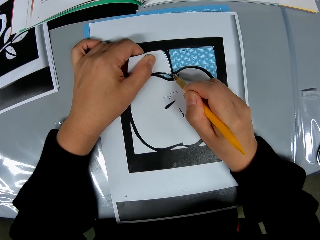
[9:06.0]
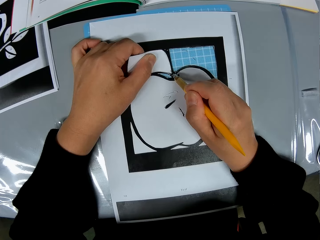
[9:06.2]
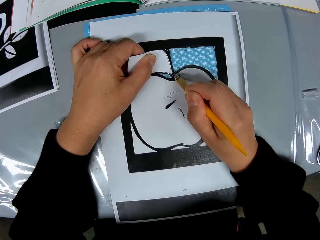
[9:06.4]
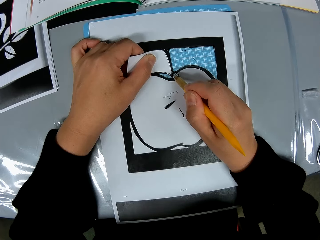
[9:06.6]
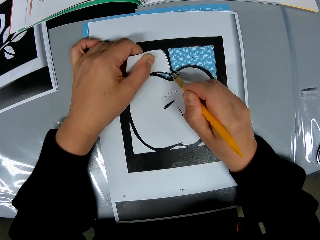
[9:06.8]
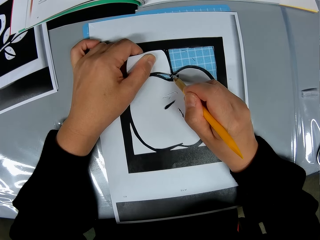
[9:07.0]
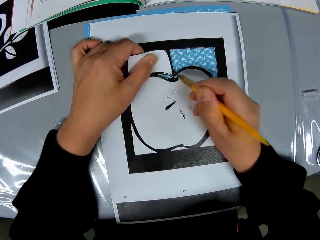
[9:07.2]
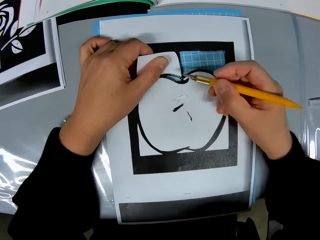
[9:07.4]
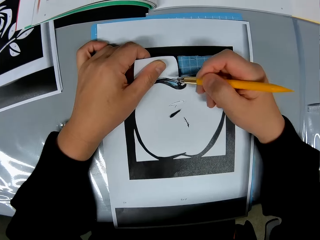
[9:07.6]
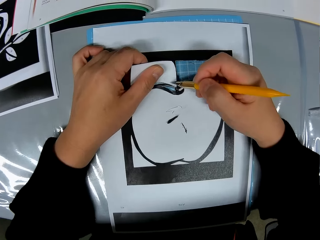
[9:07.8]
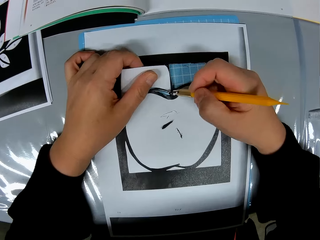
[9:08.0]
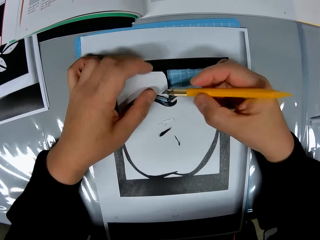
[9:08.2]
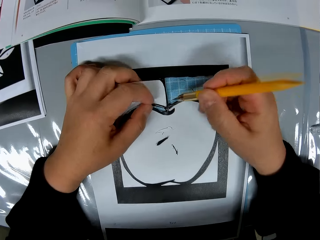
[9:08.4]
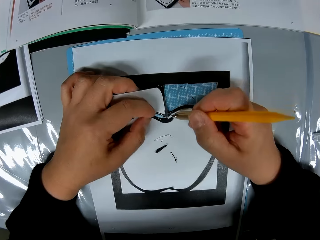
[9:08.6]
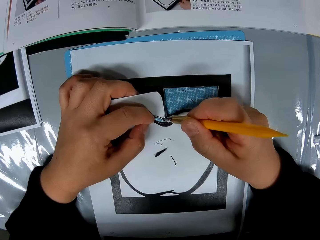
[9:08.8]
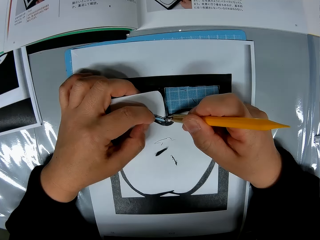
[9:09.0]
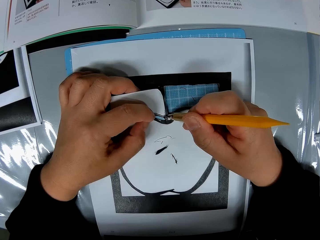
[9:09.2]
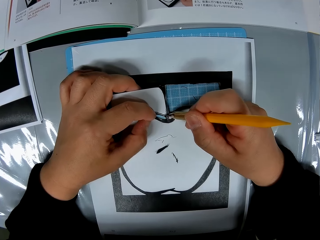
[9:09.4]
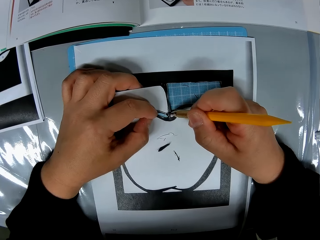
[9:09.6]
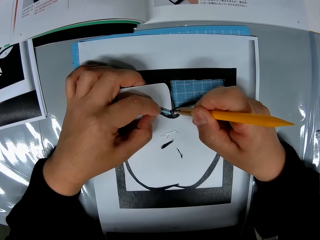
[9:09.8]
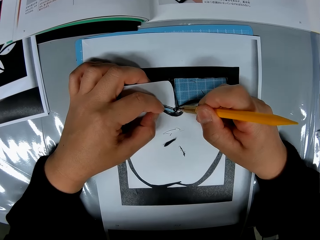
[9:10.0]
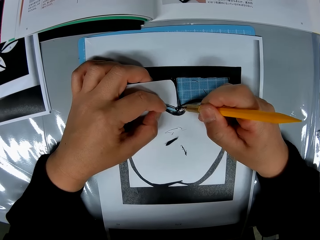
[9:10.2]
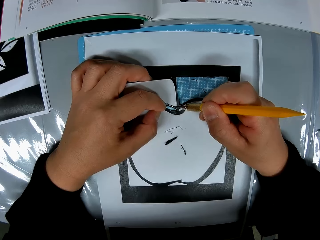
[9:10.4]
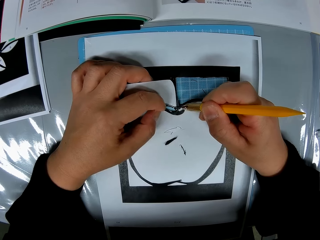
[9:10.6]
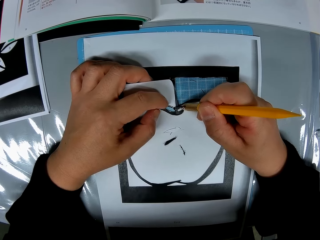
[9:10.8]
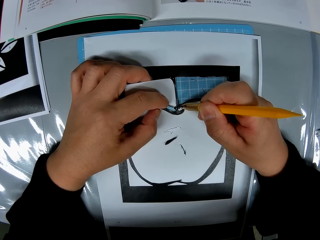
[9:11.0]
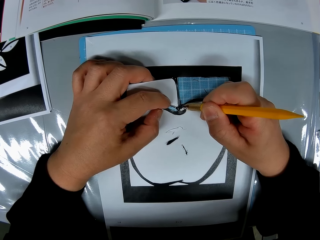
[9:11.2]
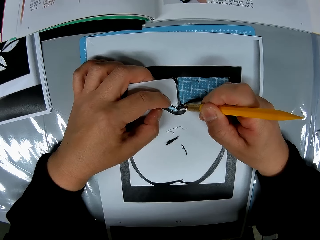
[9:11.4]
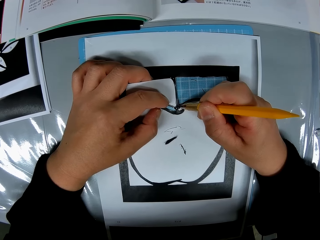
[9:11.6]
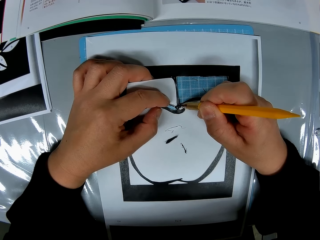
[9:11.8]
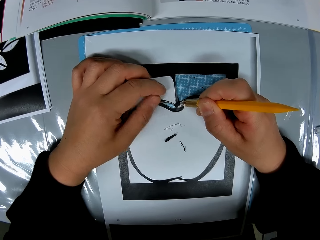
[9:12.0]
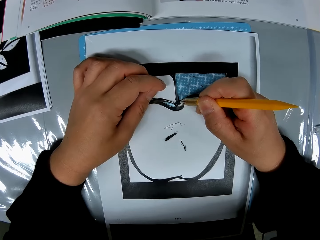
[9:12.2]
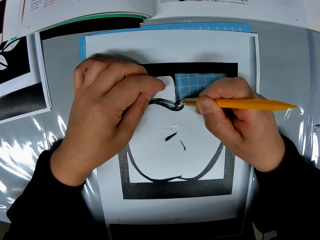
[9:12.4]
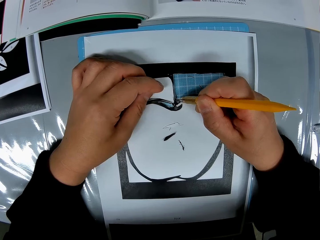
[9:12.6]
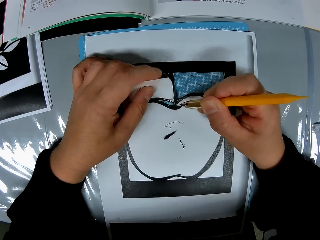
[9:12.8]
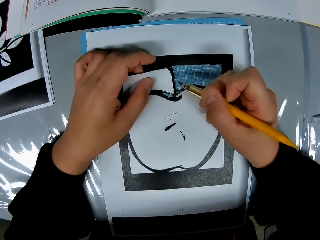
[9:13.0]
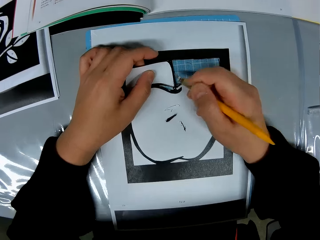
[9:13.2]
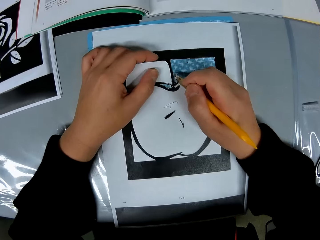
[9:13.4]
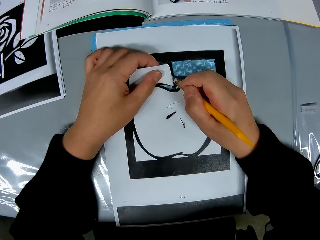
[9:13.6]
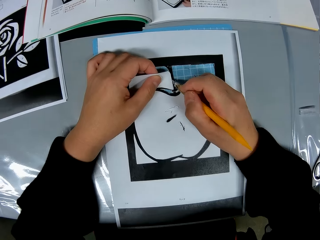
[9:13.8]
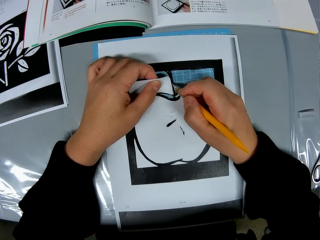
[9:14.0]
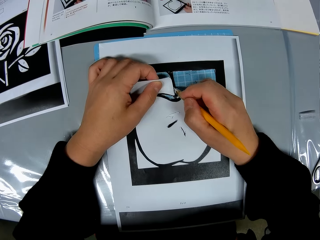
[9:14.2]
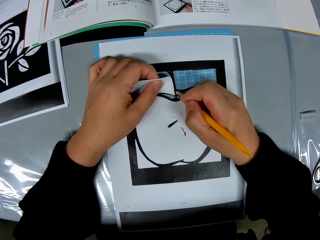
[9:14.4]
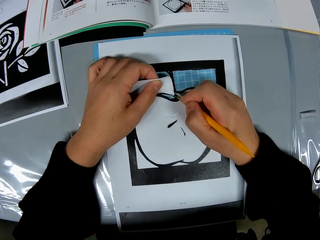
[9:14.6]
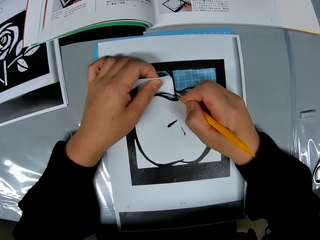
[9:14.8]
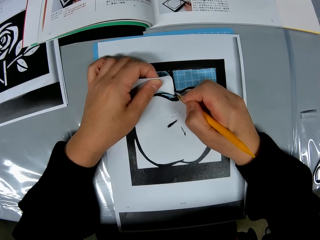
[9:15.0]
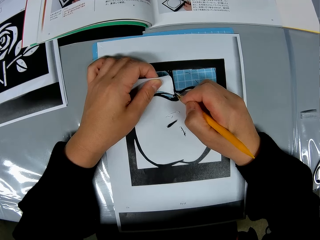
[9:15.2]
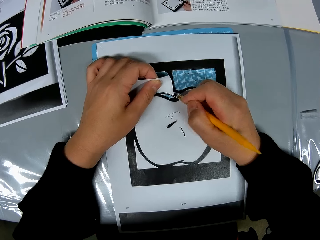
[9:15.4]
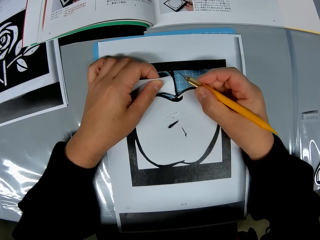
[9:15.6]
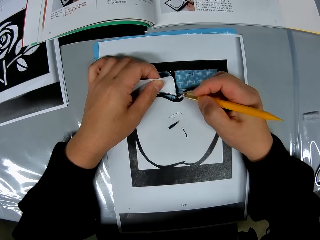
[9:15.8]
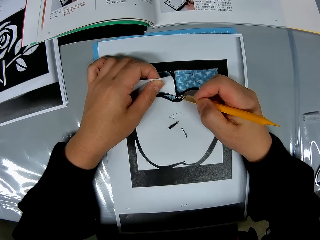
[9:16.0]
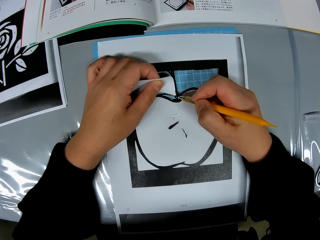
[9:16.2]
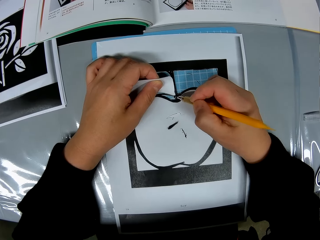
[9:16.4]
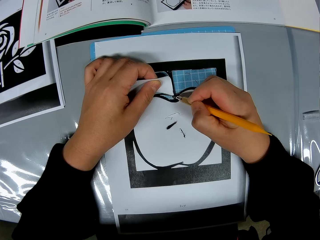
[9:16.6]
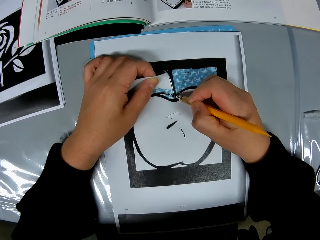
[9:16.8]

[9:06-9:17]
The camera wearer cuts a crafting paper. He lifts his right hand, moves his hands, and folds his left hand. He moves a camera. He cuts the crafting paper. He moves his left hand. He moves it again. He lifts his right hand. He holds the crafting paper. He cuts the crafting paper. He moves the camera.

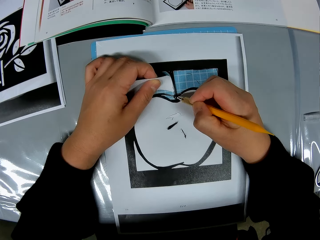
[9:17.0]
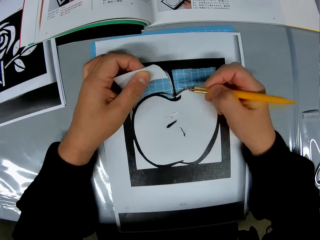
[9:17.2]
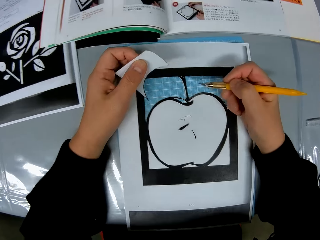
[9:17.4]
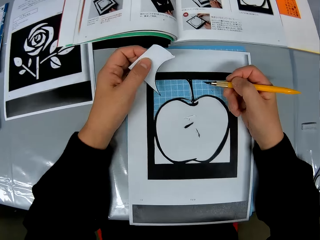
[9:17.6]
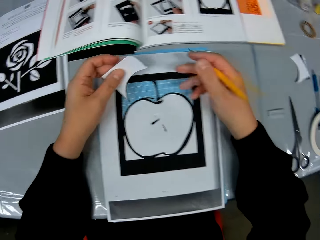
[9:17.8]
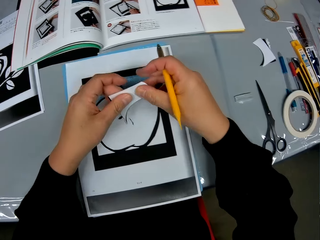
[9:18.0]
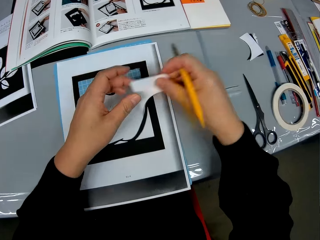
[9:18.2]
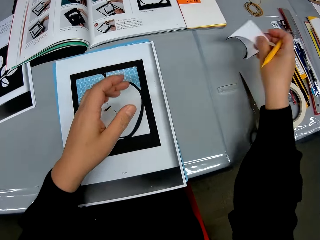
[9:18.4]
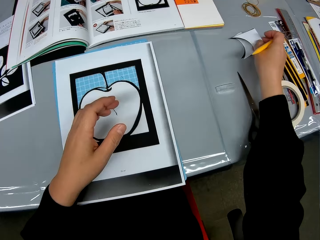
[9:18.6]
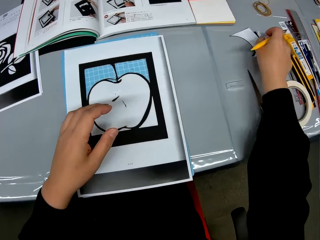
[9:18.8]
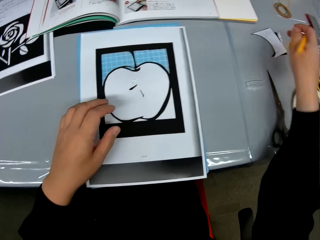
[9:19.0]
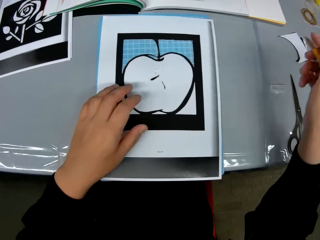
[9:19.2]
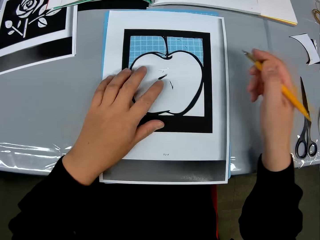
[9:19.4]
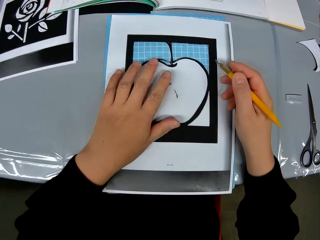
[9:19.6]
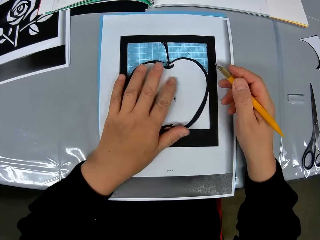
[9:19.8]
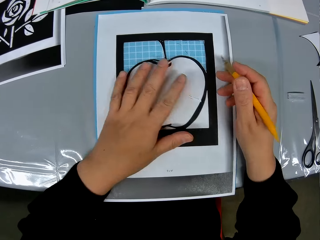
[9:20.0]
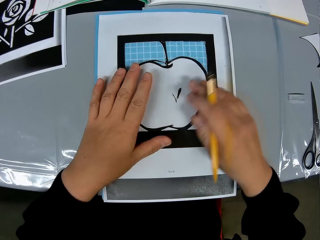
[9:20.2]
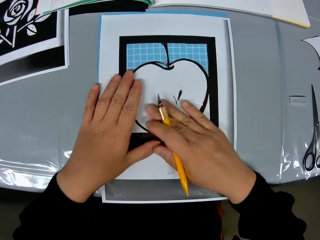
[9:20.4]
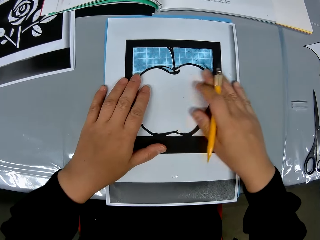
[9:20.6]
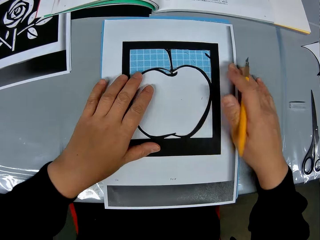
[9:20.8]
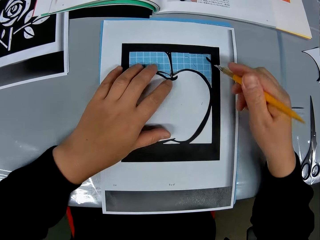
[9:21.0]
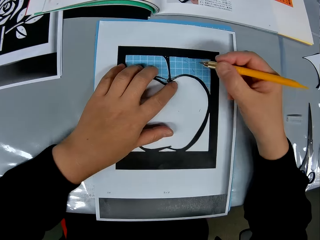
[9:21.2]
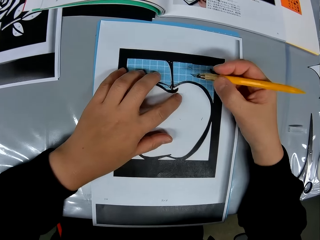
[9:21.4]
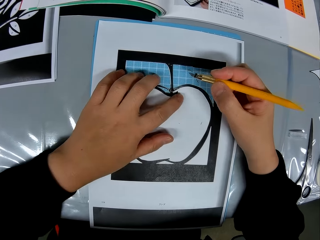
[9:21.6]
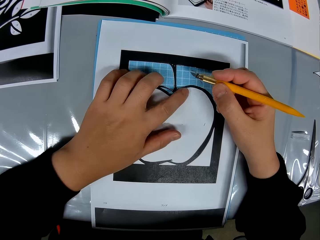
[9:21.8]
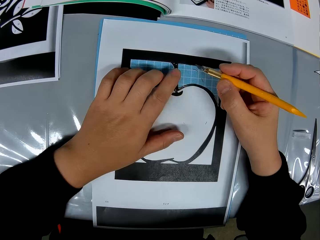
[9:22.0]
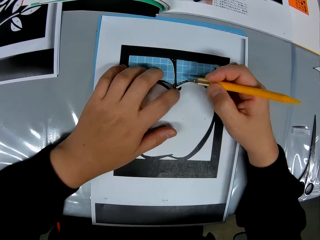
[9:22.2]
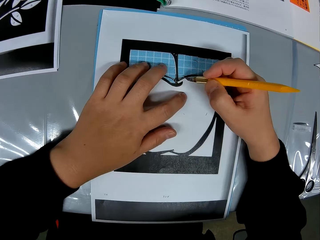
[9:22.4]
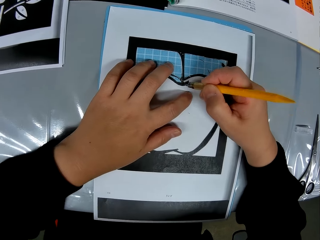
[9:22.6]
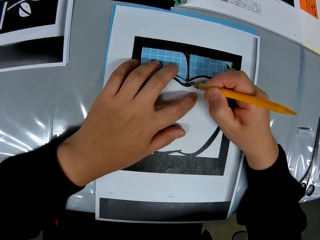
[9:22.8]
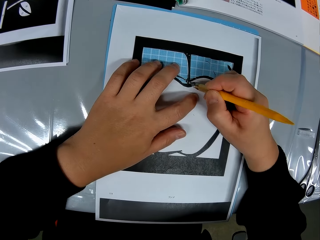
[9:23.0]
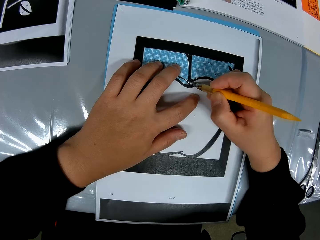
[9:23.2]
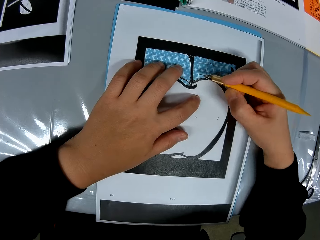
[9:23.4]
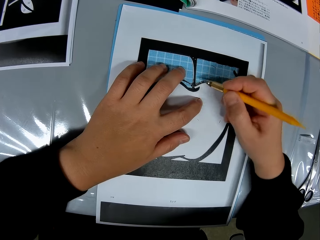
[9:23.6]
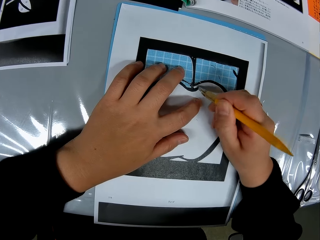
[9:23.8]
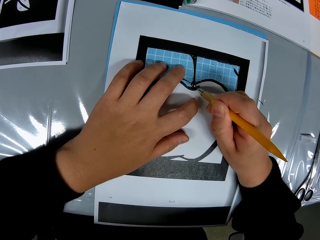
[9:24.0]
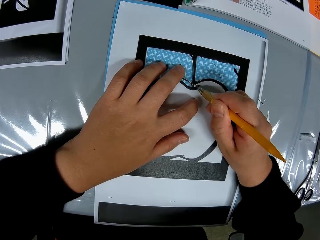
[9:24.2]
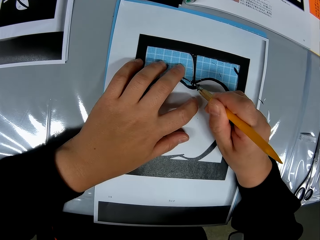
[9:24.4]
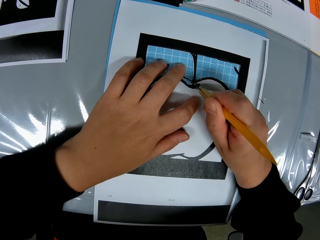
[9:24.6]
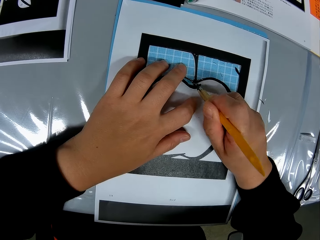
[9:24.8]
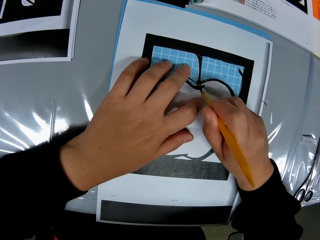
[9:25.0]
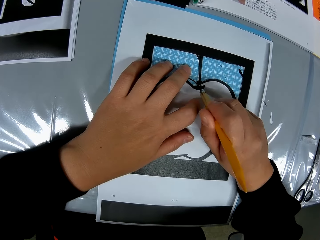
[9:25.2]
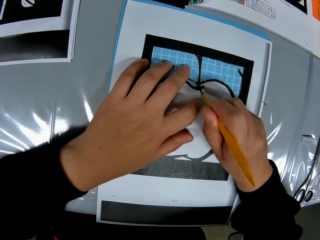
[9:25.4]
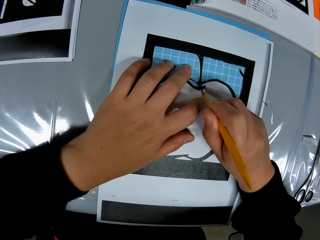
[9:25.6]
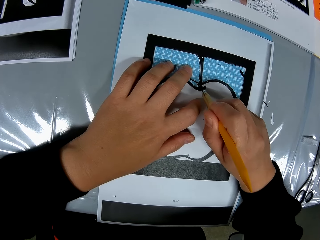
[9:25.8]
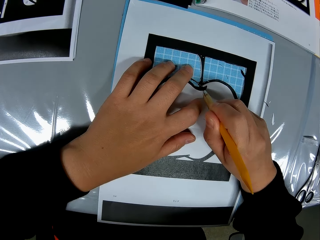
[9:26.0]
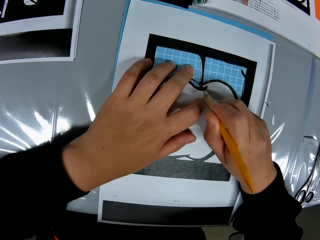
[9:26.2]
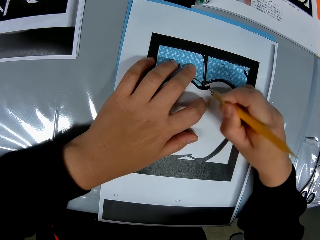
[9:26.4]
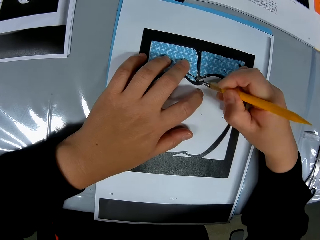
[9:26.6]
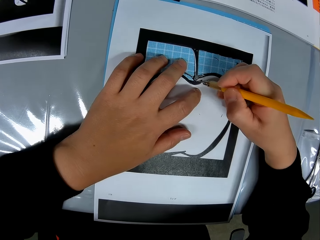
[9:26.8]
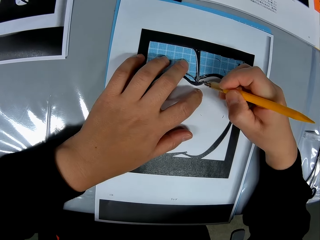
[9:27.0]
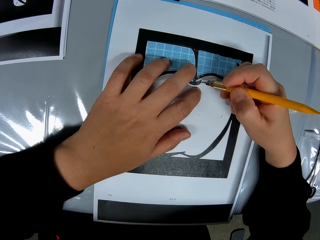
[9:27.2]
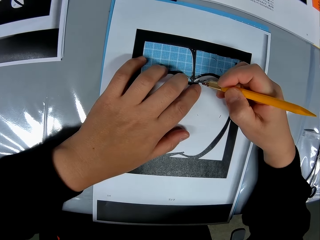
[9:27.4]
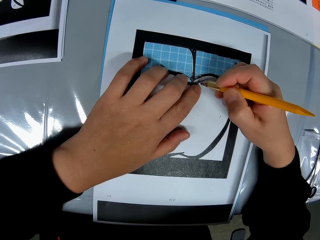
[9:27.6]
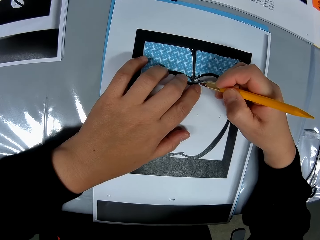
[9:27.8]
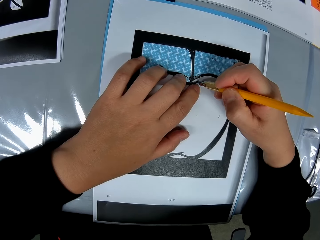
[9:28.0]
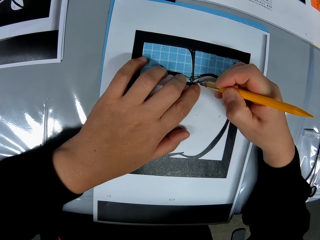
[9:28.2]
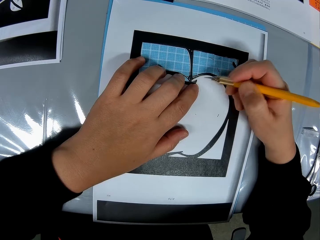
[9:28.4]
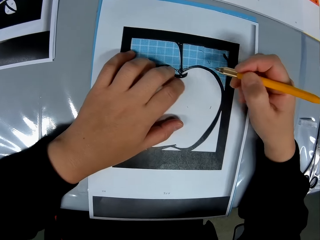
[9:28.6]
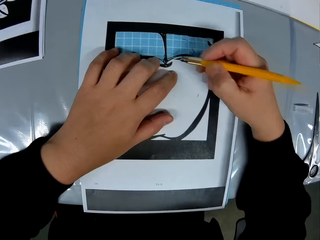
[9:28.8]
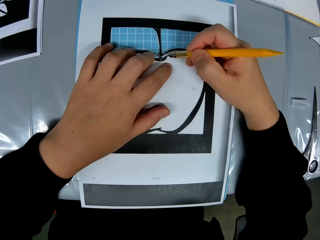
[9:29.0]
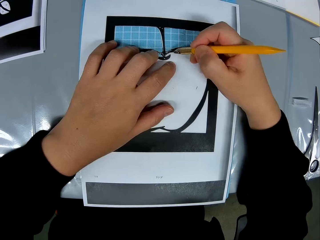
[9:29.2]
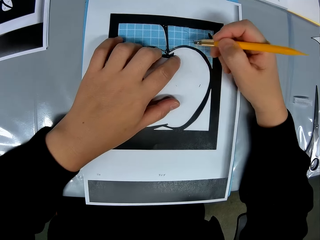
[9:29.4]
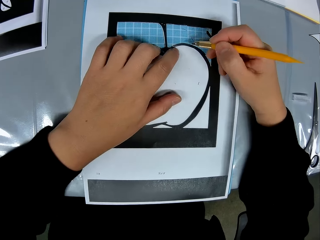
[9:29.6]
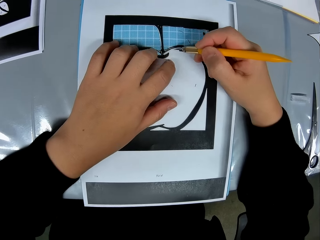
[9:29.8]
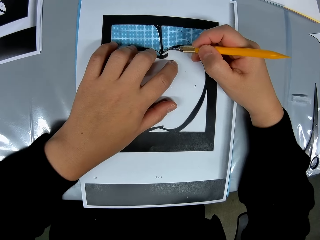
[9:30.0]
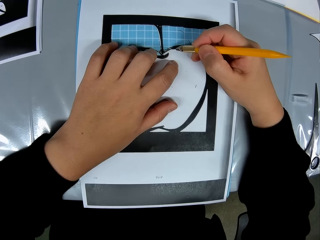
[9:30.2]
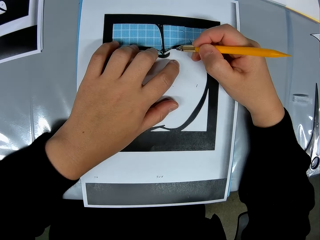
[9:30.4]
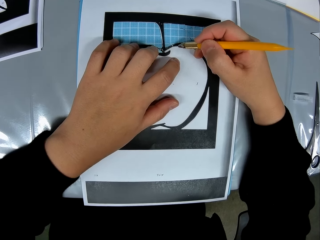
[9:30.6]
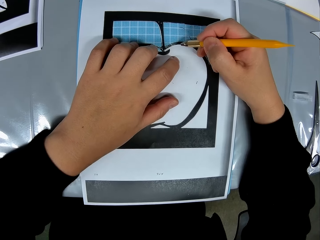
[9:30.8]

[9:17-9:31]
The camera wearer cuts out a part of the craft sheet. He passes the piece from the craft sheet to his right hand. He drops the piece from the craft sheet on the table. He cleans the surface of the craft sheet. He traces out the craft from the craft sheet with the cutting stencil in his right hand. He cuts out the paper using a hobby knife.
